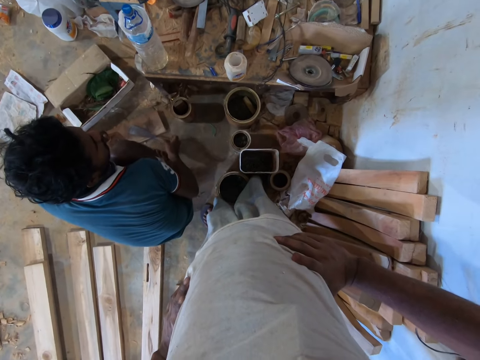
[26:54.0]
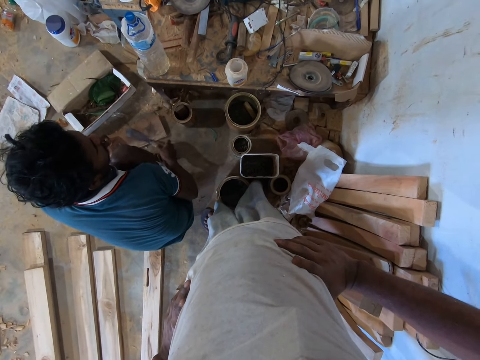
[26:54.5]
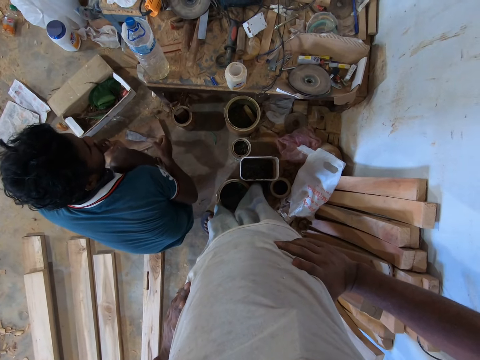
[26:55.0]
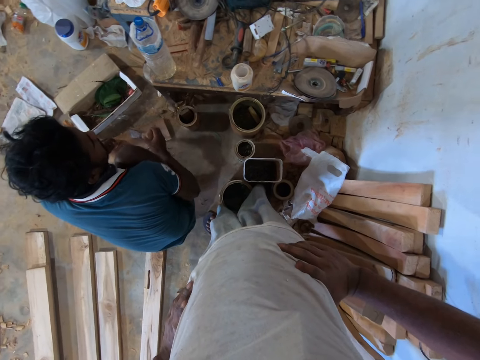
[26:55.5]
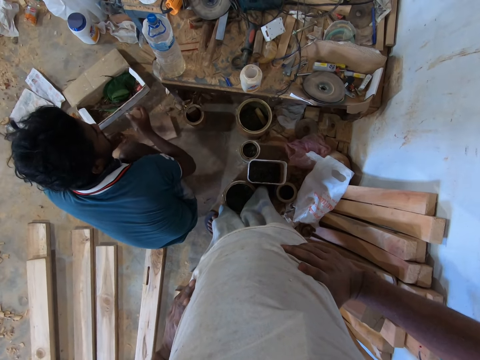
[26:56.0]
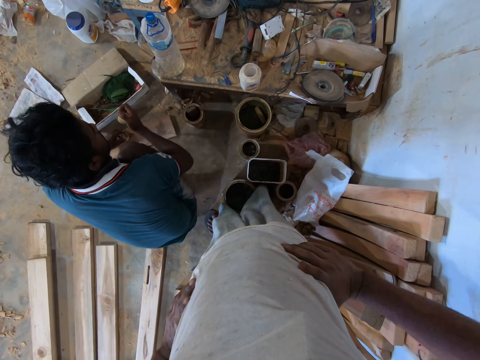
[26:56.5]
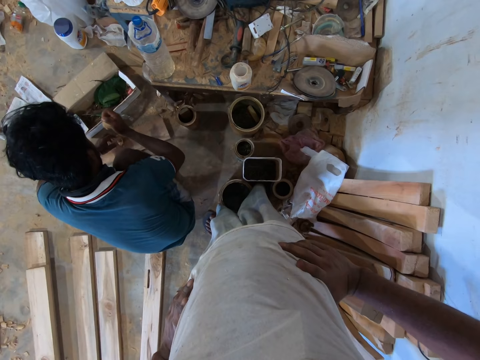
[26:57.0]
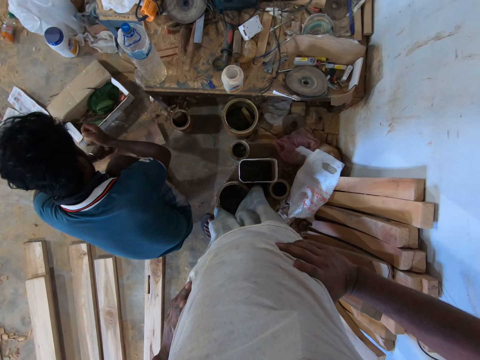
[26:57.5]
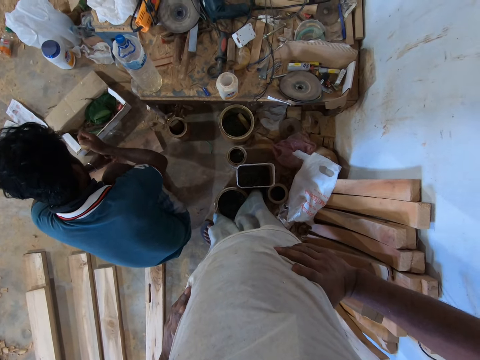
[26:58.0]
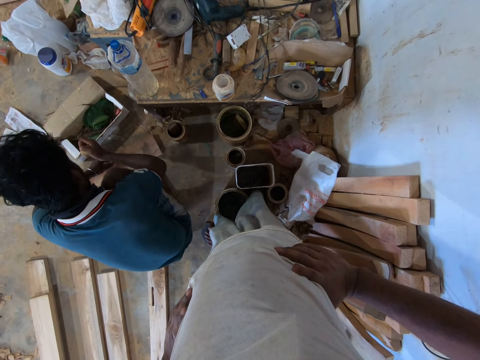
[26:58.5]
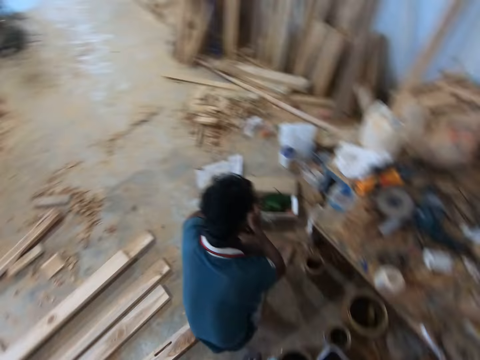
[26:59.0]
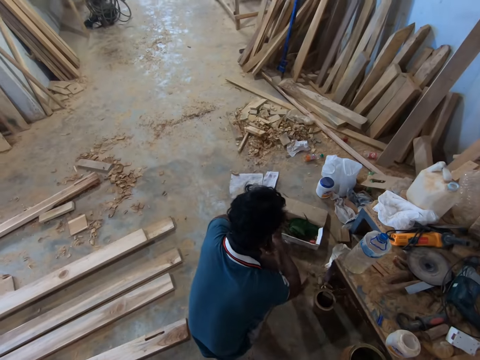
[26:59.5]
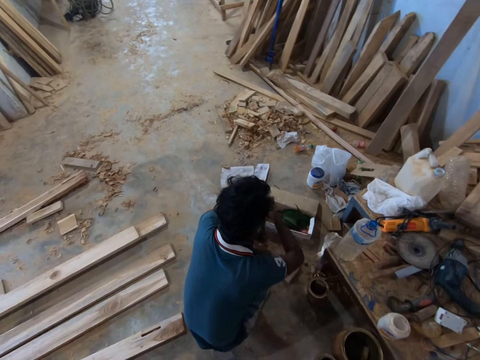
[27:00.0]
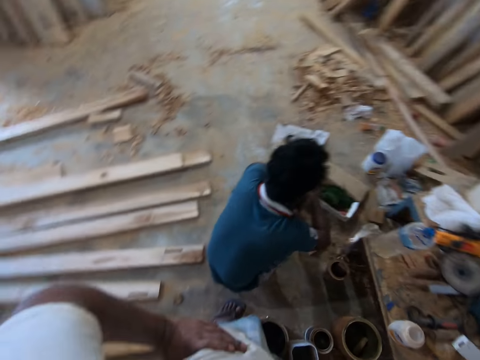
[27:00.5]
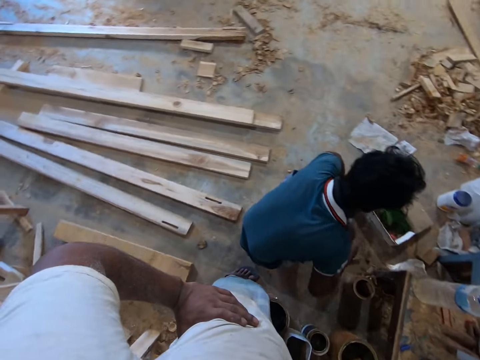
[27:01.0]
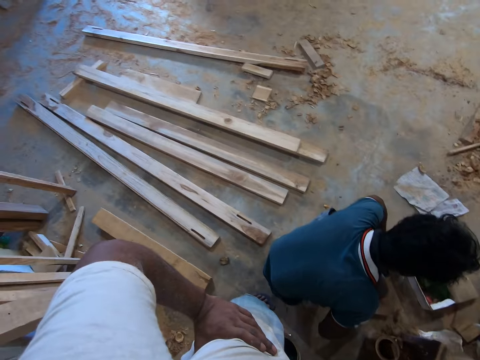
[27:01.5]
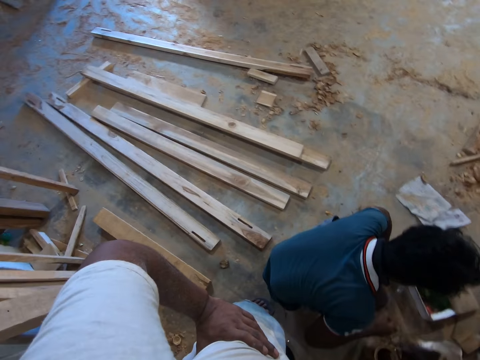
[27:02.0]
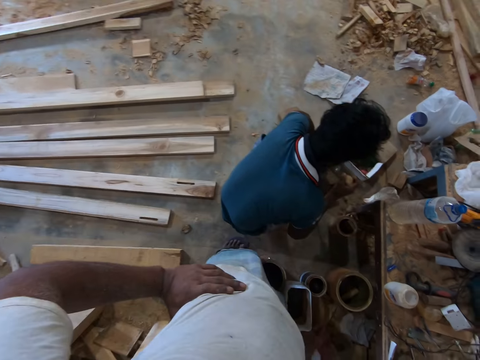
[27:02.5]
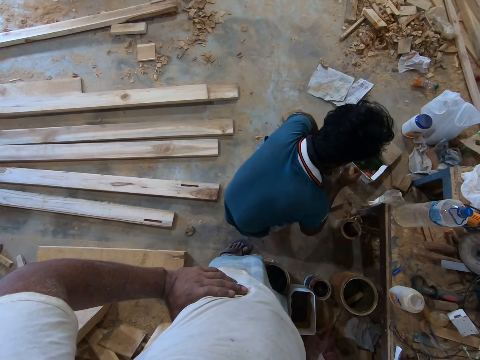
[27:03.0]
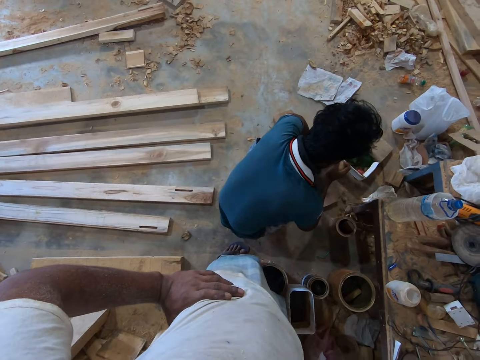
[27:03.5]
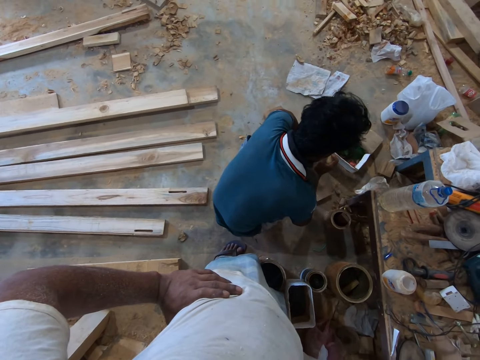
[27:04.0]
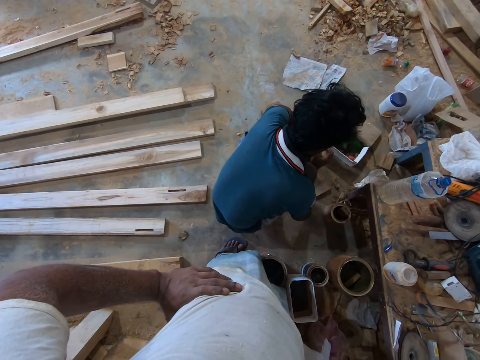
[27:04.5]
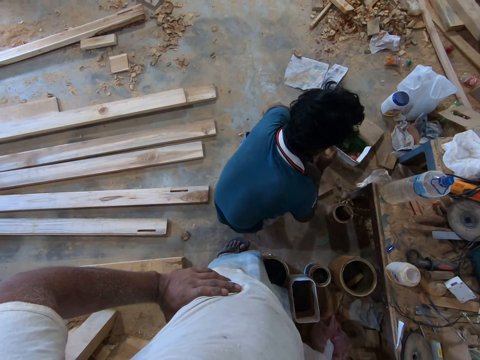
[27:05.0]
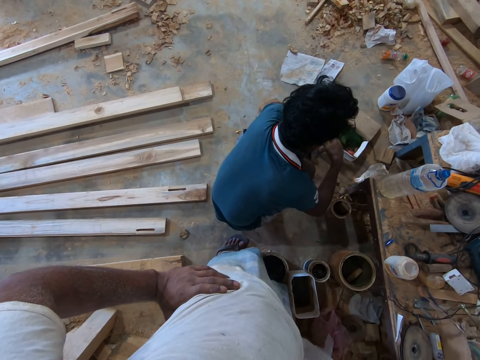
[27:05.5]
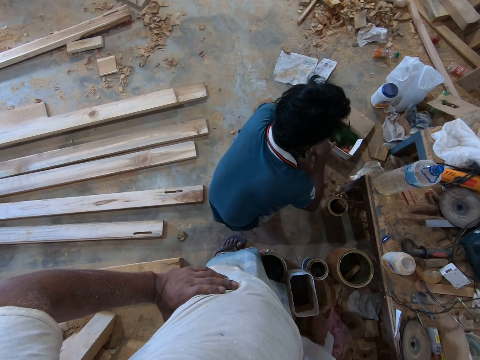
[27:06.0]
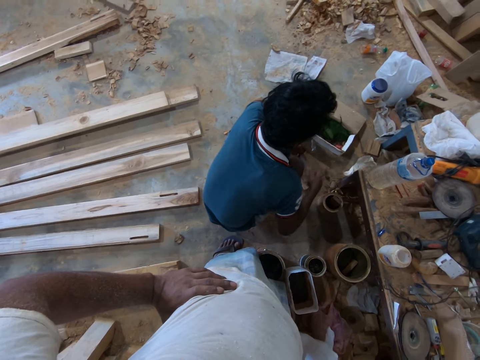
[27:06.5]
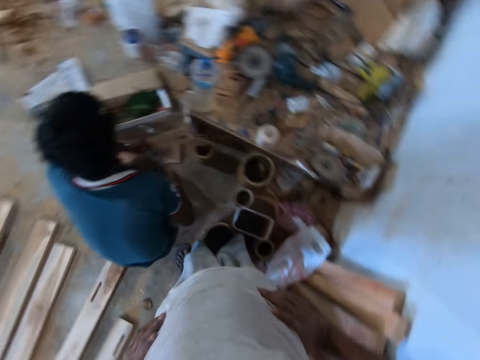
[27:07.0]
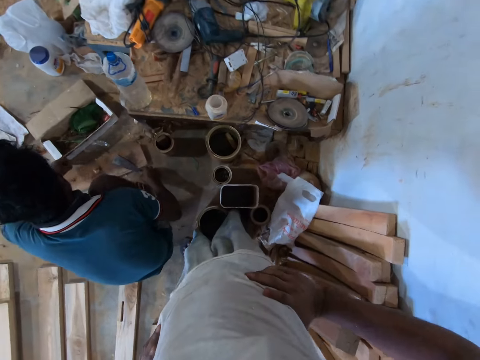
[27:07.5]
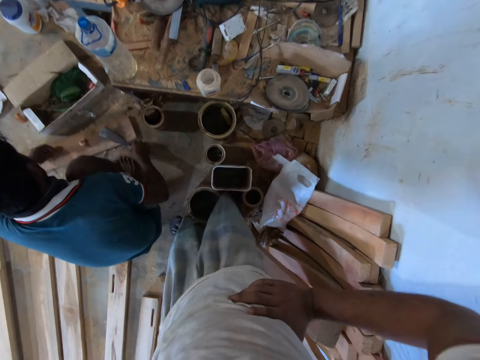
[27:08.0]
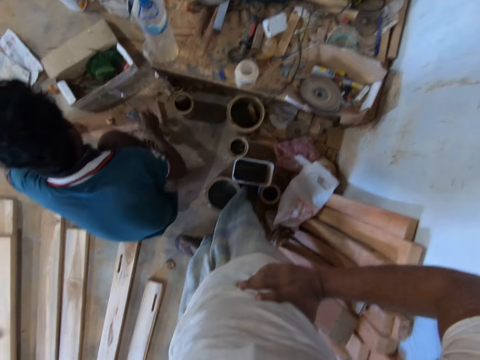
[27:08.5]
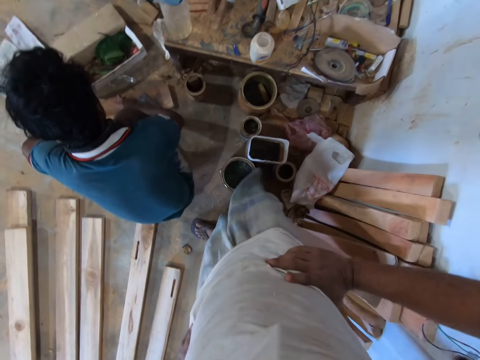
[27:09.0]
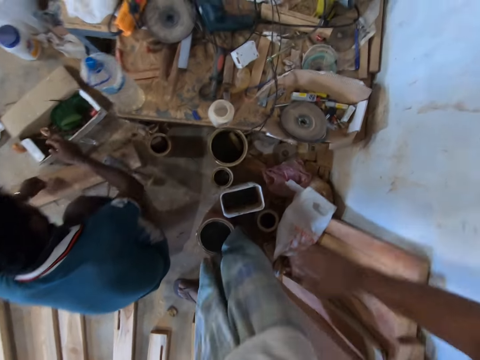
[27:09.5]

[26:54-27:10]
The man hits the chisel on the piece of wood with his right hand. He hits the chisel on the piece of wood with his right hand again. He drops the chisel on the piece of wood with his right hand.

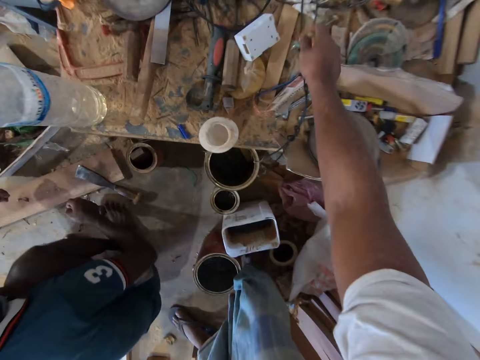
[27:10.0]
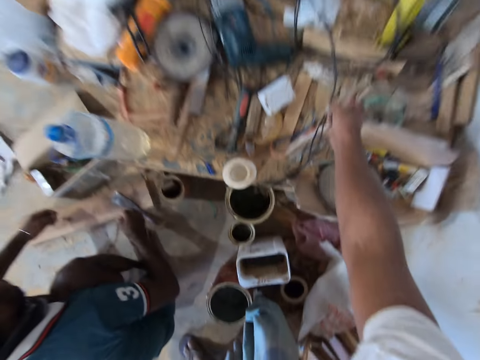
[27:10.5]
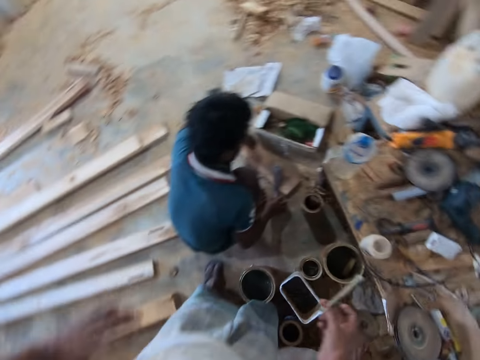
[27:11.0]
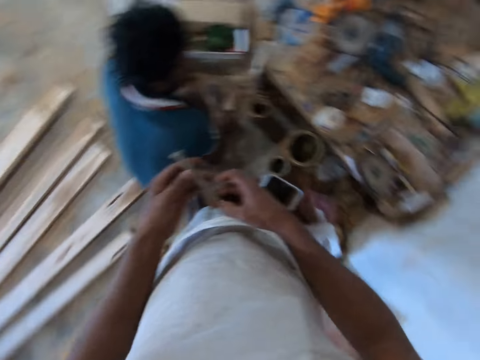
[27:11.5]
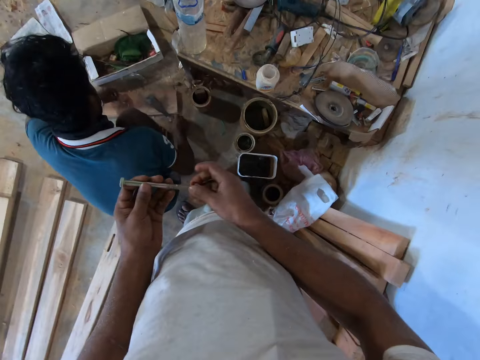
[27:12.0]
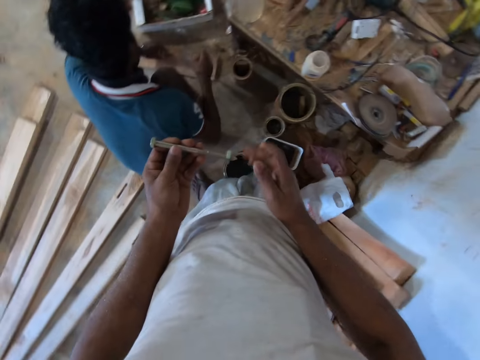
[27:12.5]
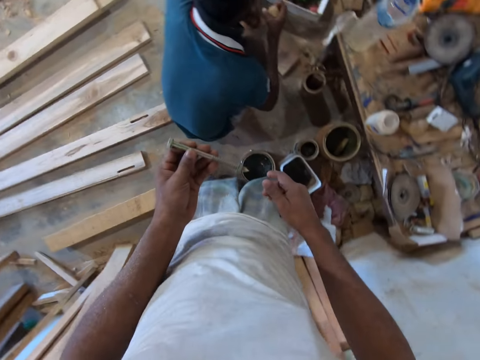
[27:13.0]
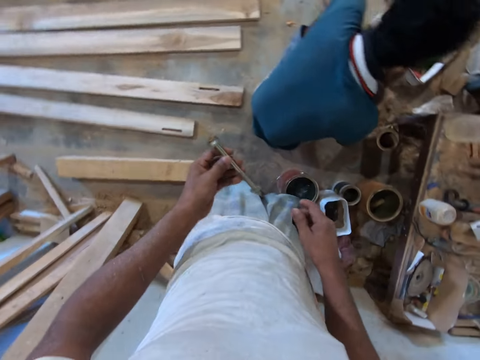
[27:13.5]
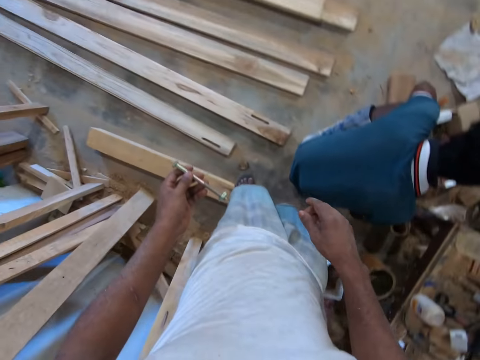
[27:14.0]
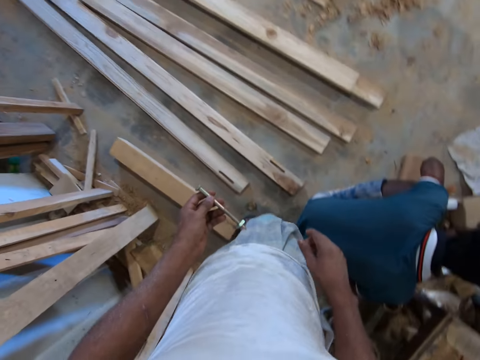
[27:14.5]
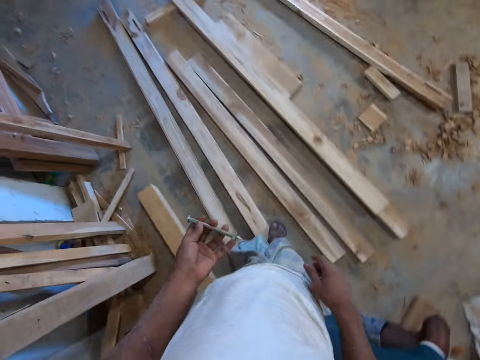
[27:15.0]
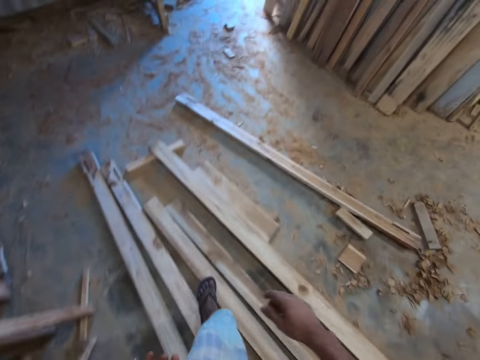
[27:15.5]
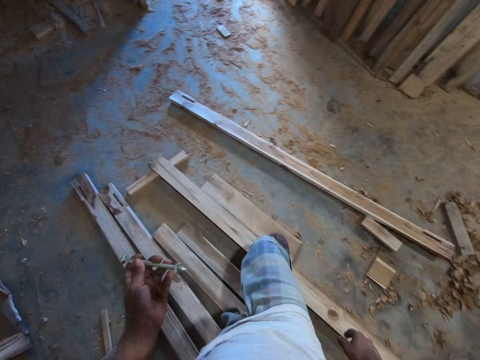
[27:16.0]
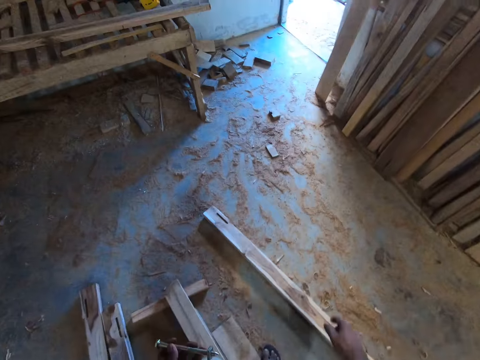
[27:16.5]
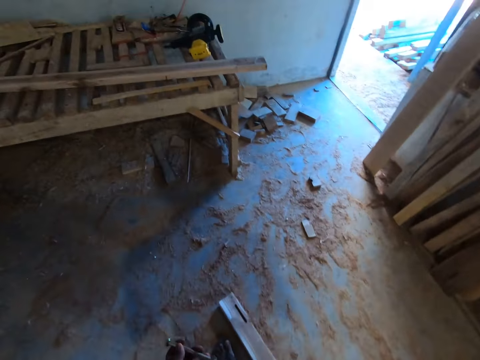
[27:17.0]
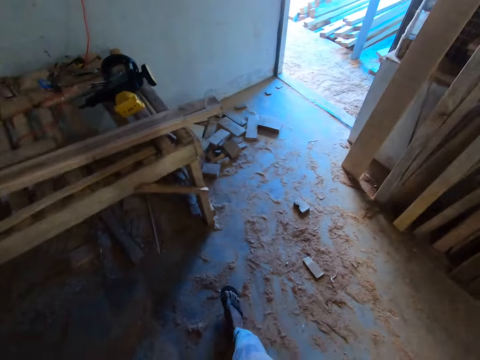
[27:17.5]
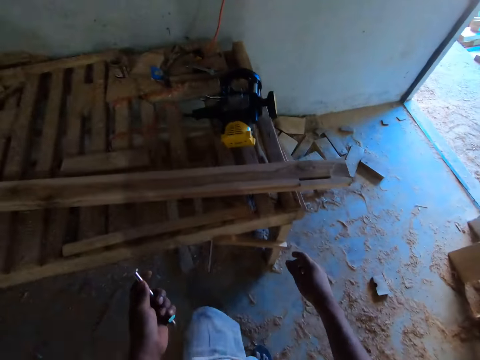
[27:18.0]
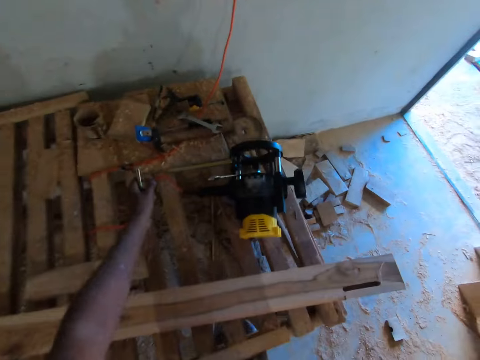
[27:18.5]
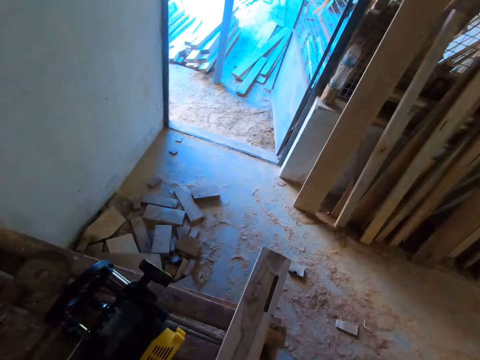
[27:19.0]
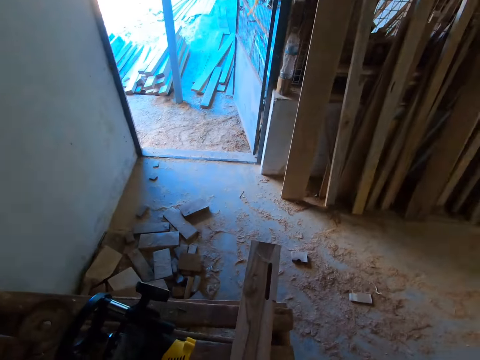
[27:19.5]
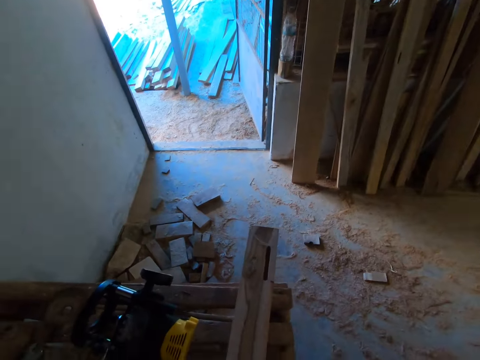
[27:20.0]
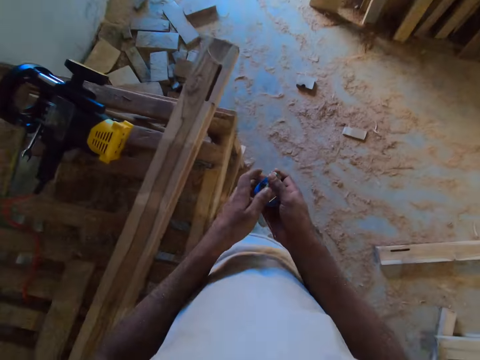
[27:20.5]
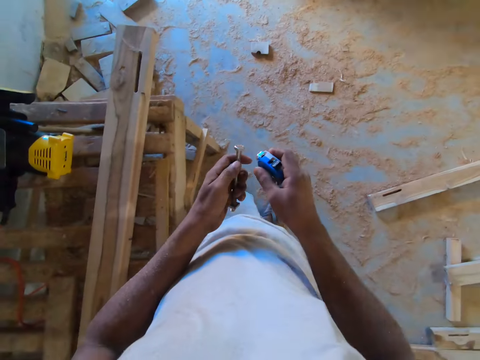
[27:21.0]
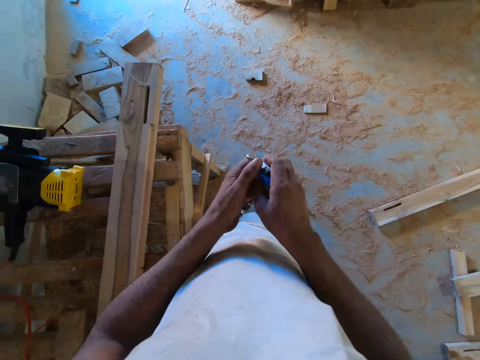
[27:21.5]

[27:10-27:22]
The camera wearer takes a bolt from the work table with his right hand. He holds the bolt in his right hand with both hands. He turns the nut of the bolt in his left hand with his right hand. He walks towards the work table. He picks up a tape measure. He holds the measuring tape with his right hand.
